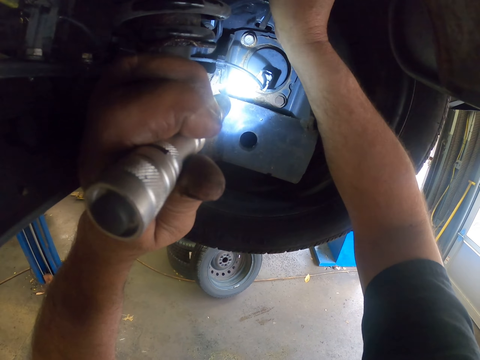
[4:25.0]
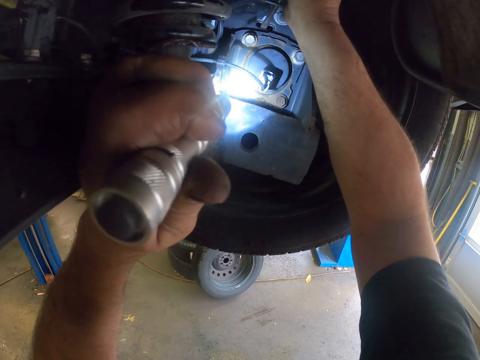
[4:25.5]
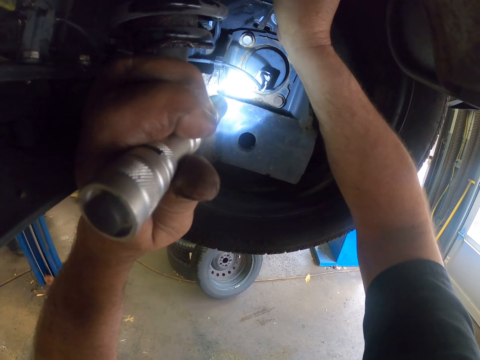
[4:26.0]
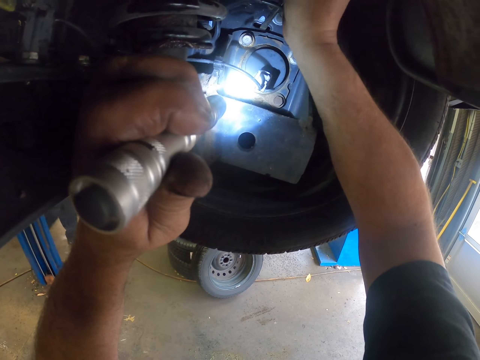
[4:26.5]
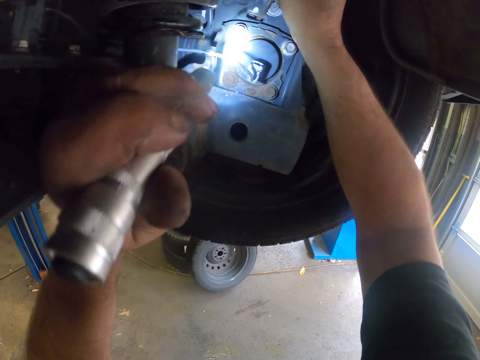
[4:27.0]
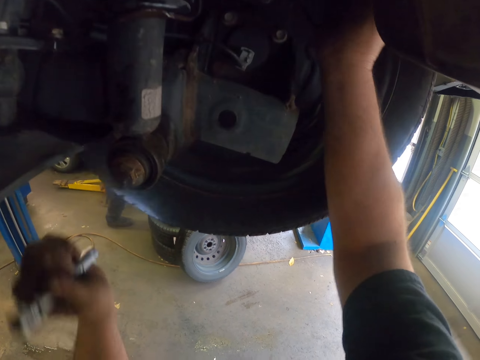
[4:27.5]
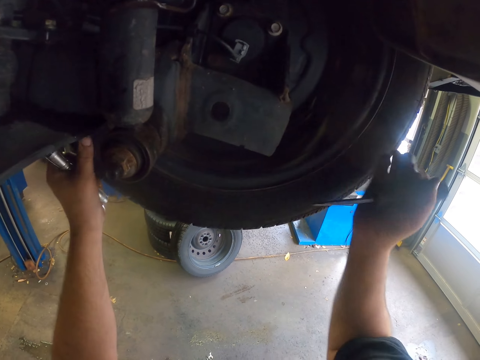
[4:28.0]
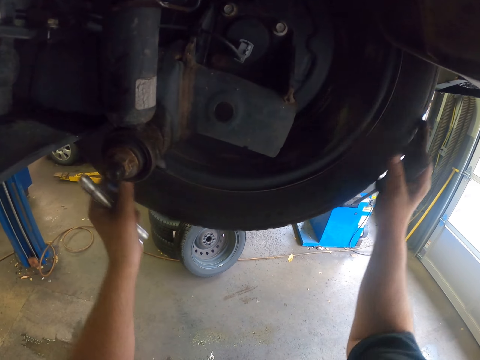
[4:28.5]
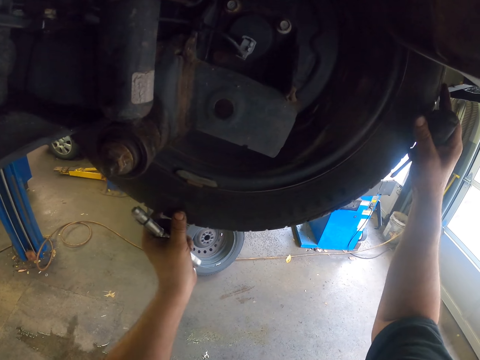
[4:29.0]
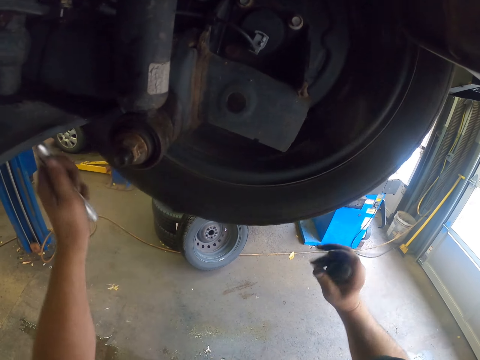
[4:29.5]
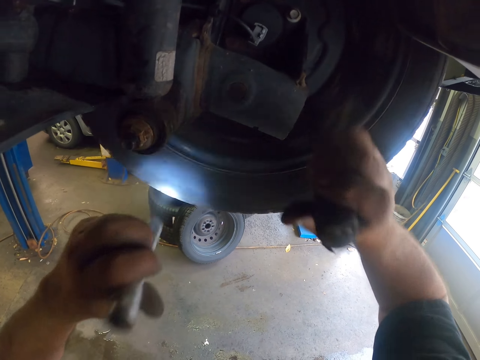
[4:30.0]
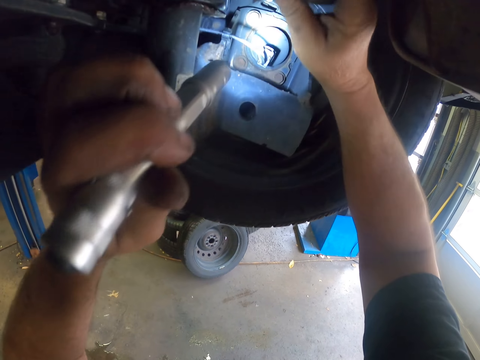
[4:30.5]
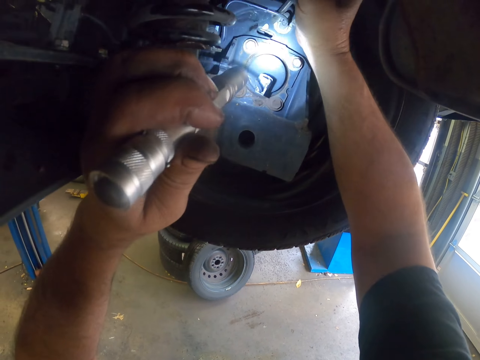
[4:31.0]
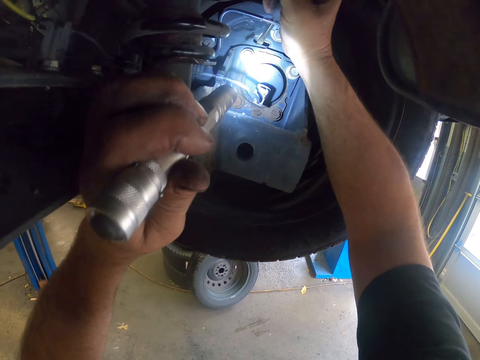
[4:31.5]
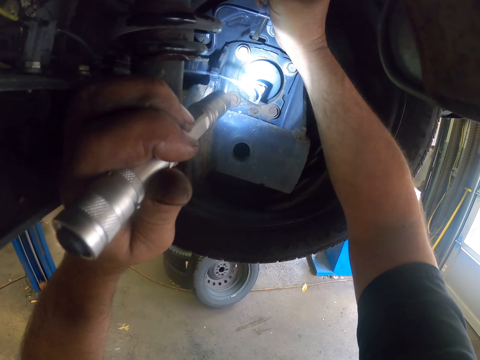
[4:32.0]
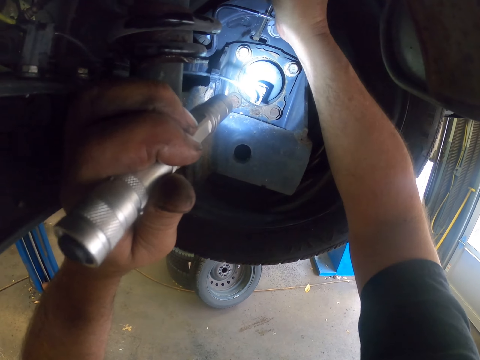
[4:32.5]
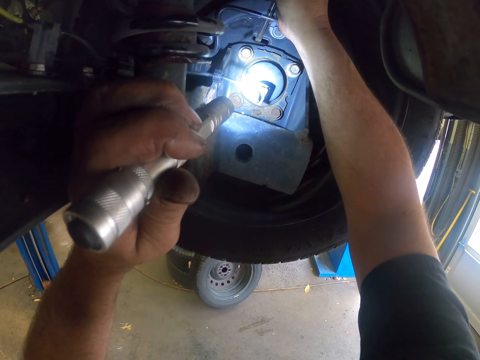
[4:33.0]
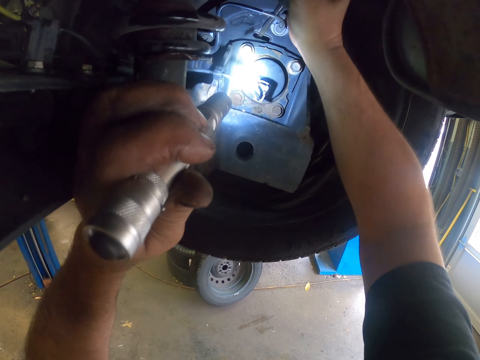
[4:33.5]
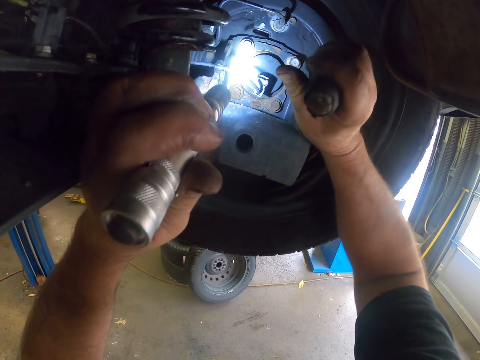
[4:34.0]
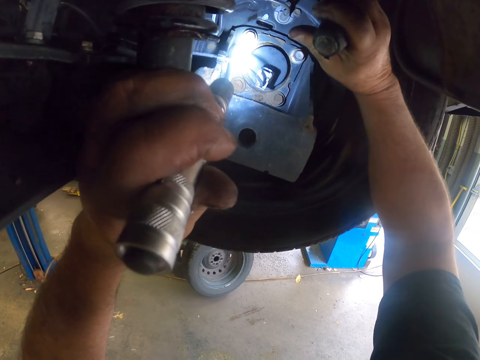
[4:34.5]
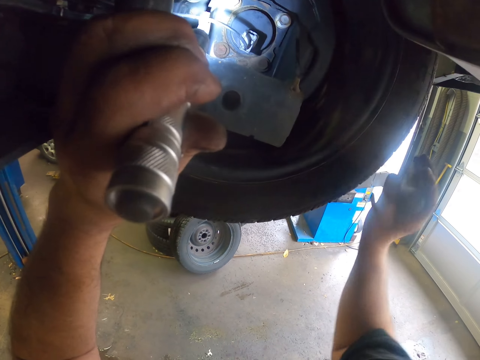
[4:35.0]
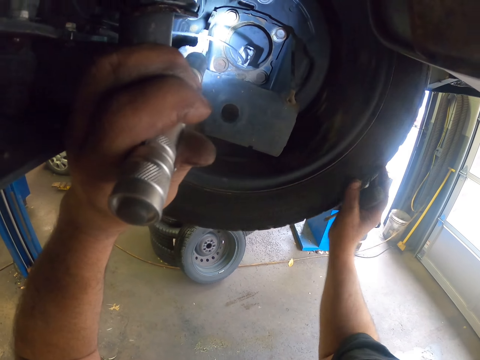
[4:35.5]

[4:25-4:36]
The camera wearer spins the car tire. They fix the car spare with a screwdriver.

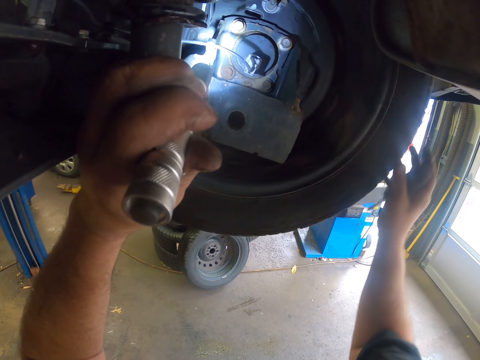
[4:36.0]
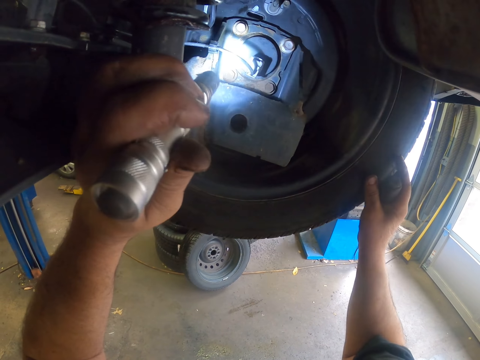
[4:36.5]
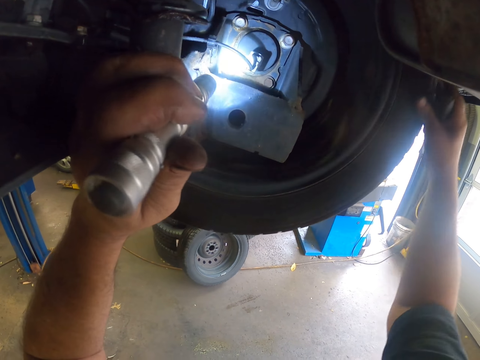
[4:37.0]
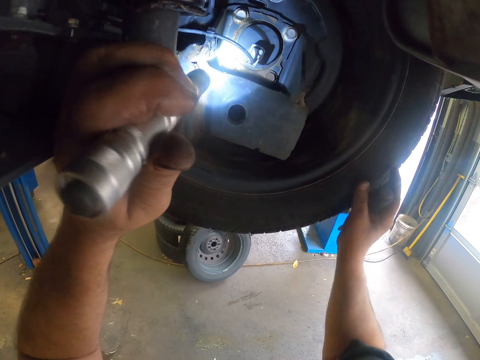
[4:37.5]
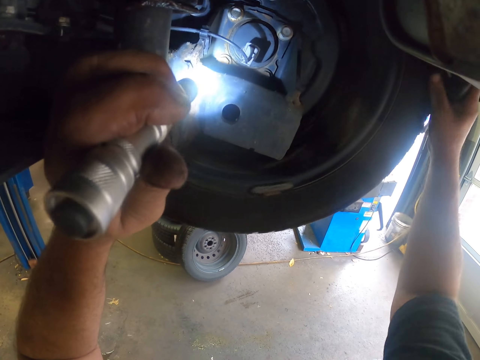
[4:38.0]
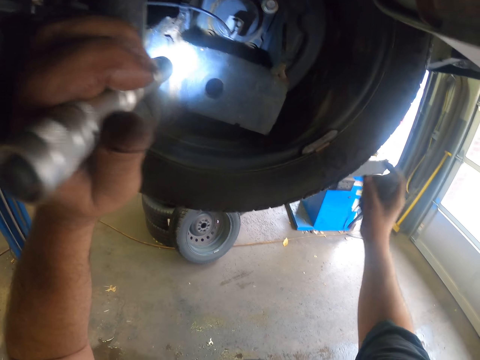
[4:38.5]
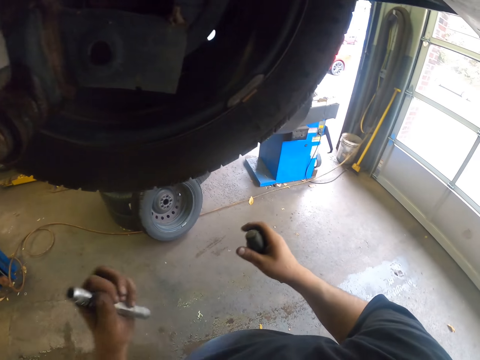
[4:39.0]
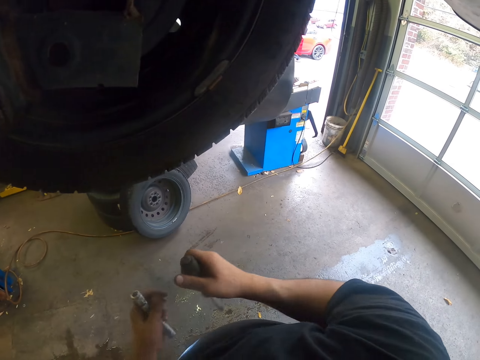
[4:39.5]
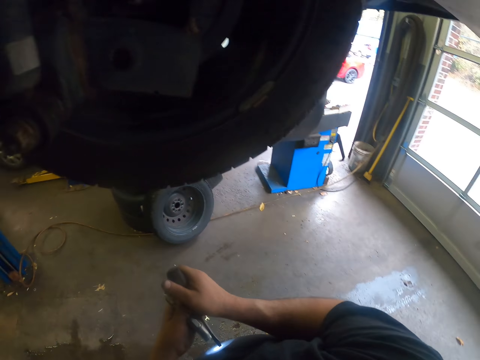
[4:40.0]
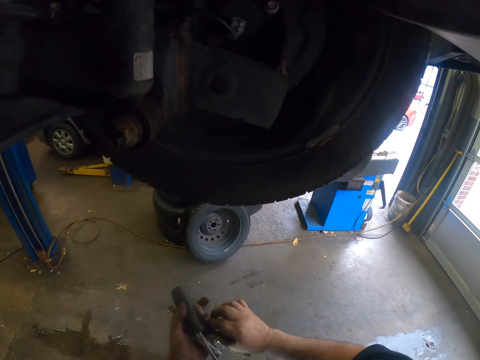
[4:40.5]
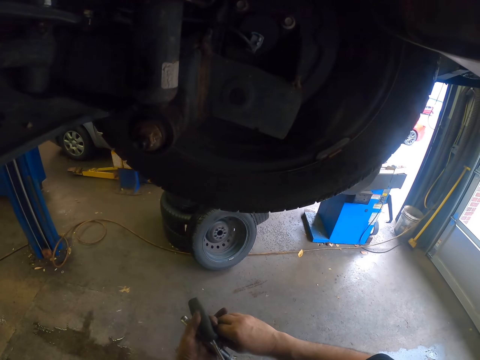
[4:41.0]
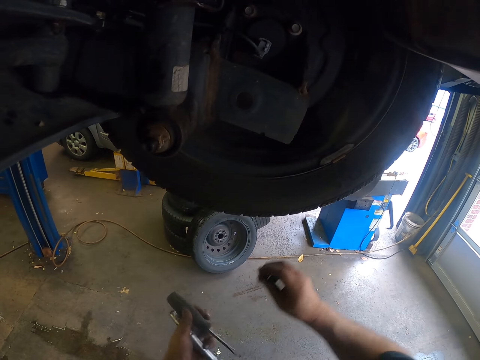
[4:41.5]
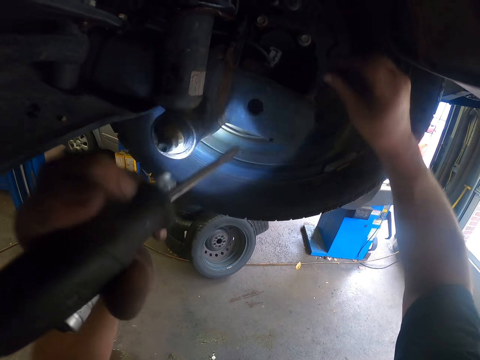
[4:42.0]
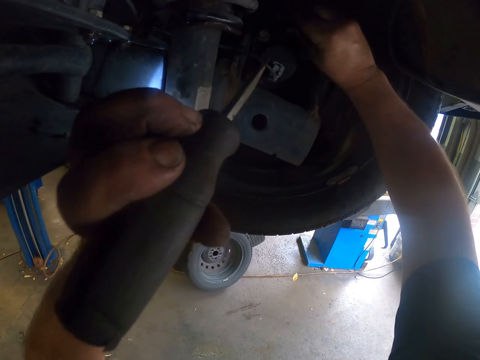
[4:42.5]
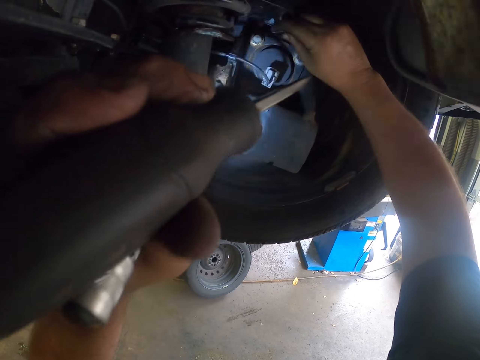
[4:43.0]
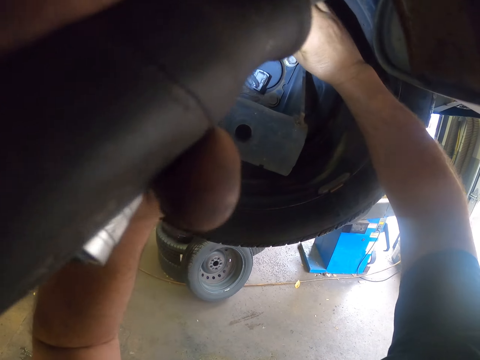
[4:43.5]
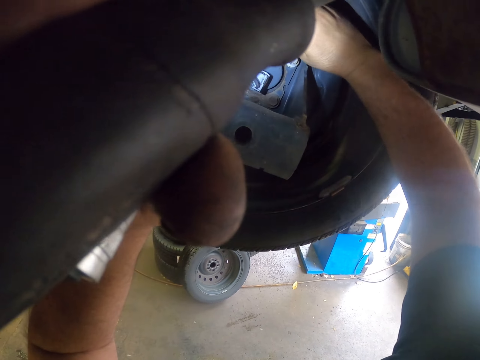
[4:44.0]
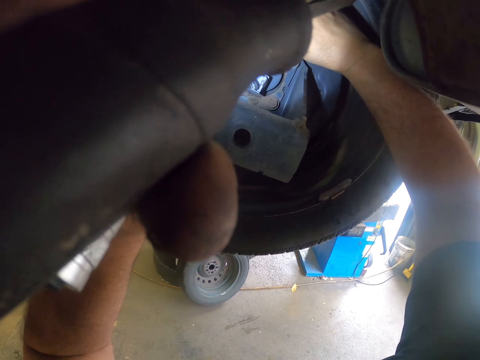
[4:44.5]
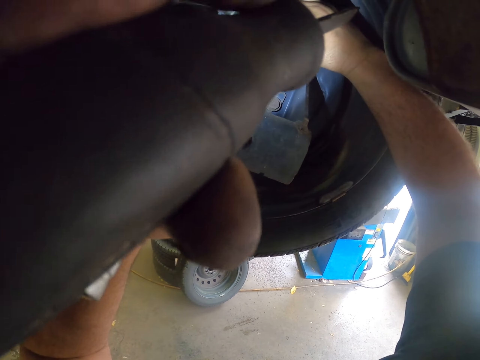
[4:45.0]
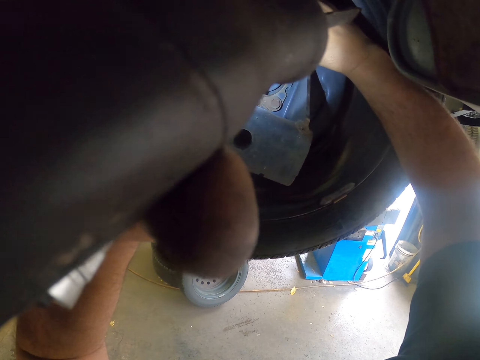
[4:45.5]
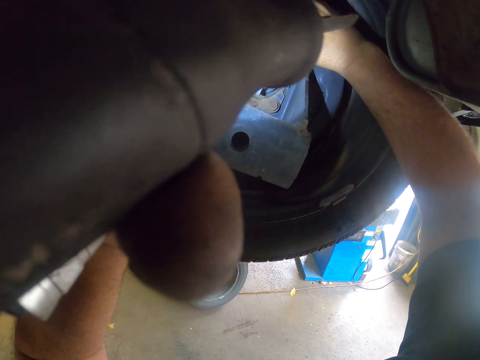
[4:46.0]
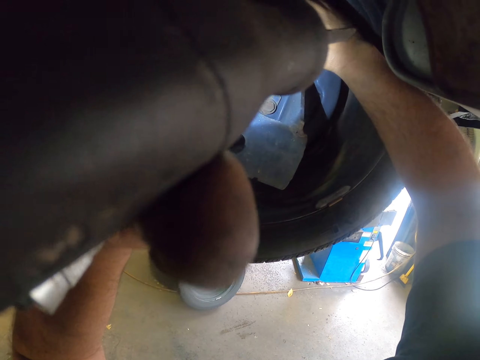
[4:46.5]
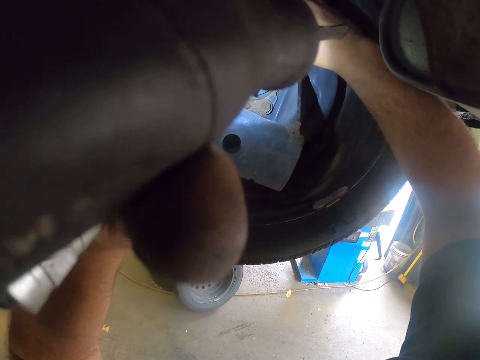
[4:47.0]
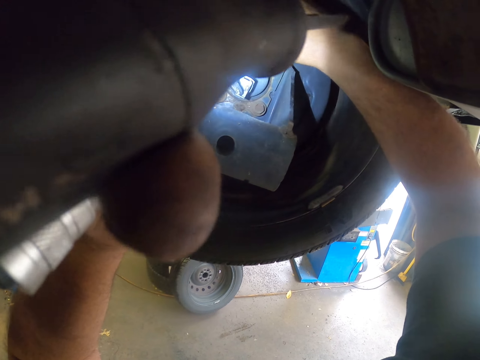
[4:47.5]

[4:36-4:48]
The camera wearer rotates the car wheel with the right hand. They unbolt the car spare on the wheel with the screwdriver.

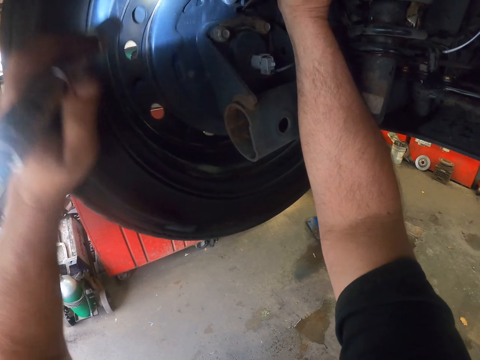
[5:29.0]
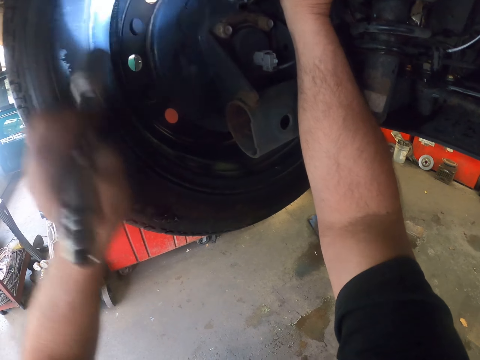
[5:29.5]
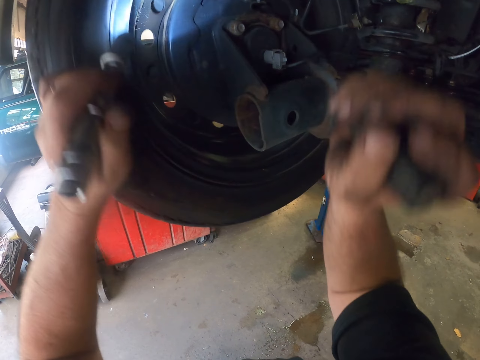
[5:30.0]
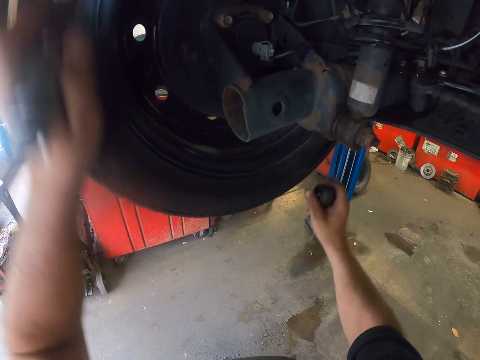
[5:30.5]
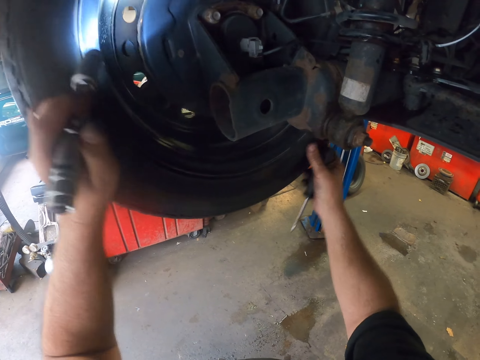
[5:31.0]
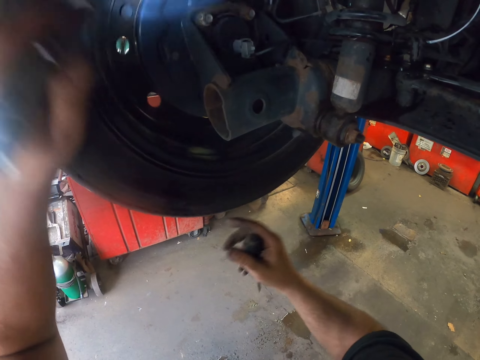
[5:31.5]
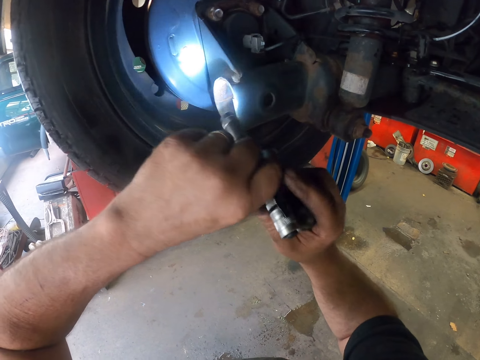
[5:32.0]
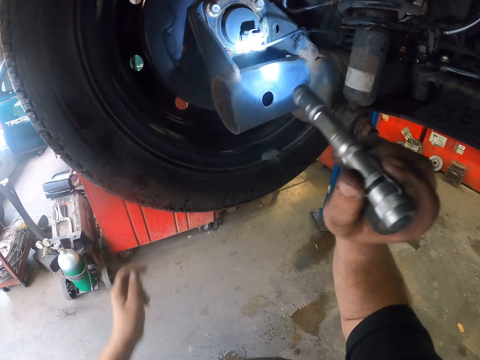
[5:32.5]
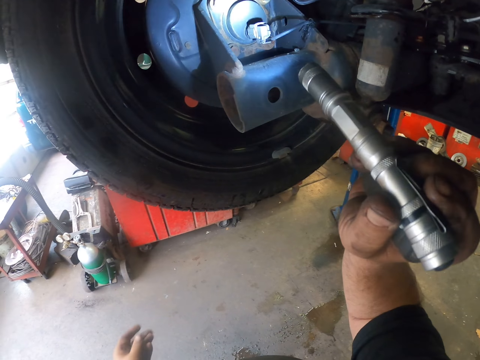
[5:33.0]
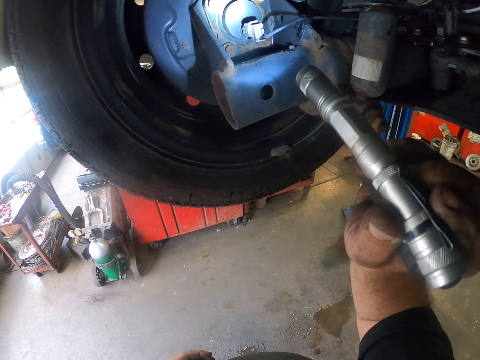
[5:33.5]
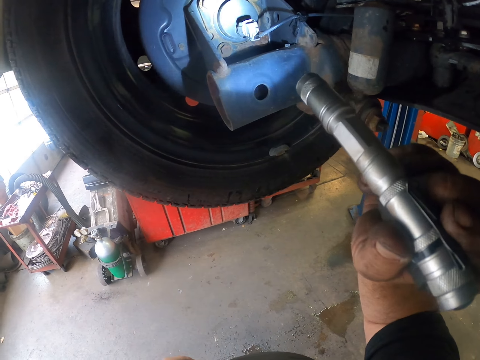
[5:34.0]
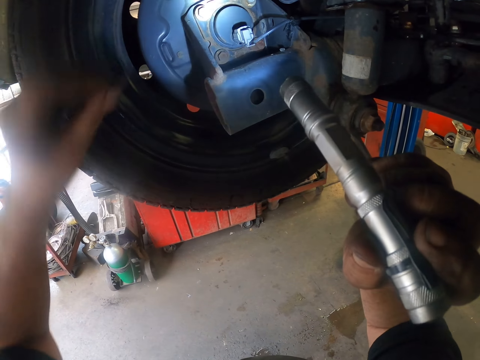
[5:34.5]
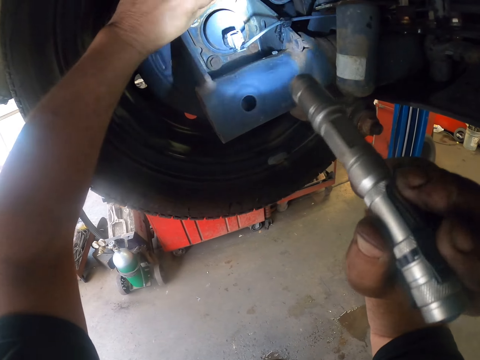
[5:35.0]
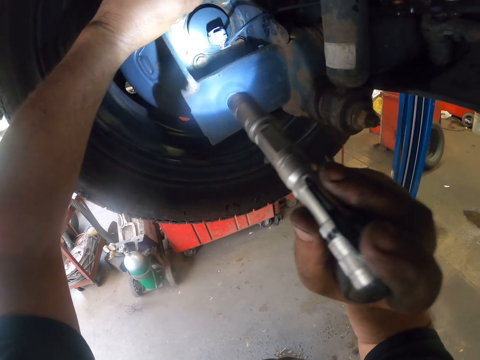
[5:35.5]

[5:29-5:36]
The camera wearer spins the car tire.
